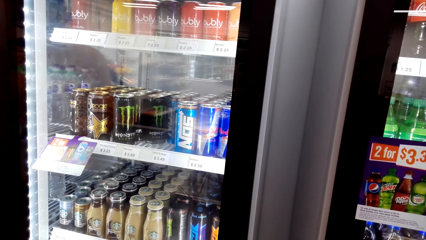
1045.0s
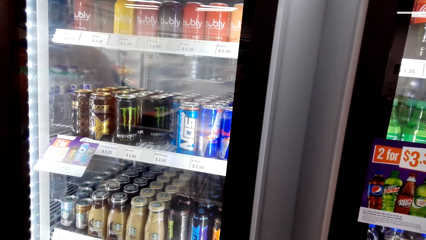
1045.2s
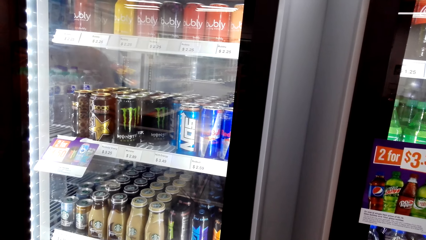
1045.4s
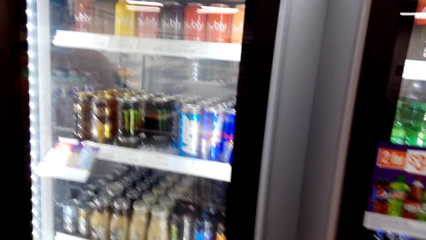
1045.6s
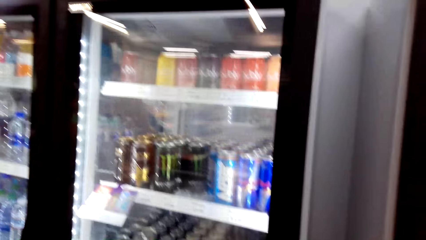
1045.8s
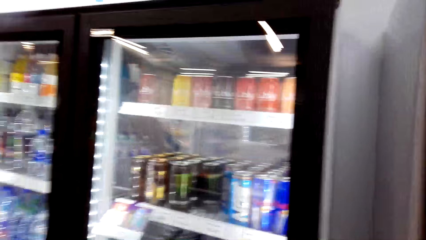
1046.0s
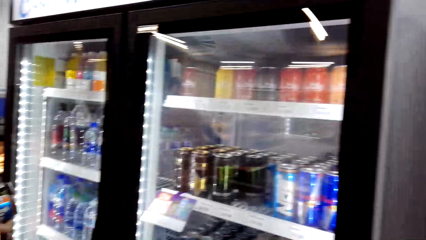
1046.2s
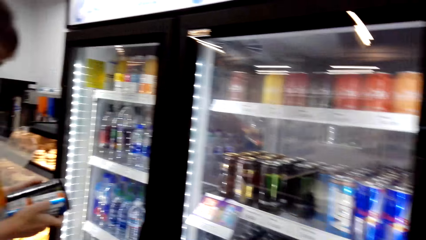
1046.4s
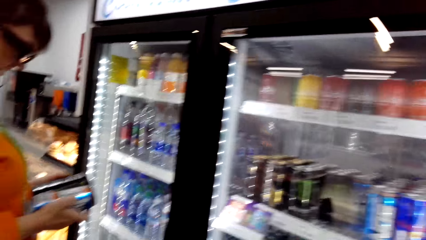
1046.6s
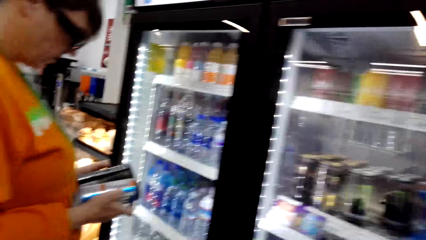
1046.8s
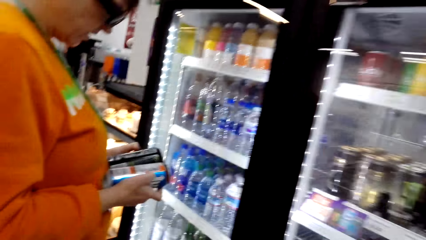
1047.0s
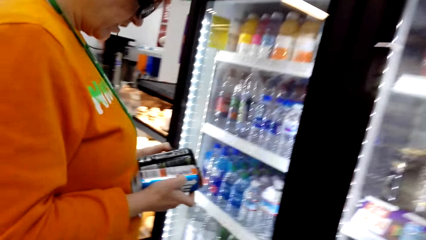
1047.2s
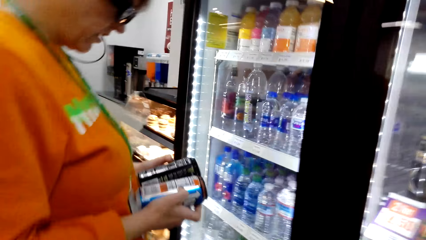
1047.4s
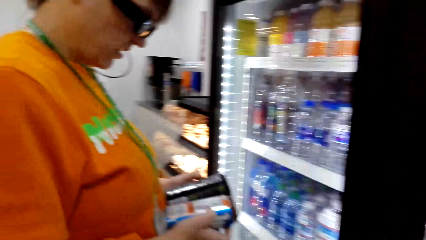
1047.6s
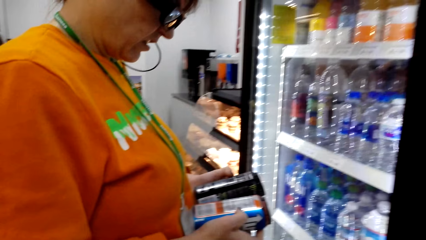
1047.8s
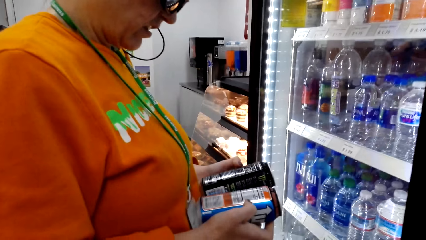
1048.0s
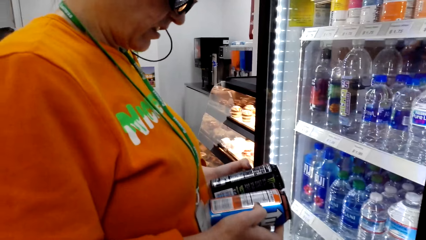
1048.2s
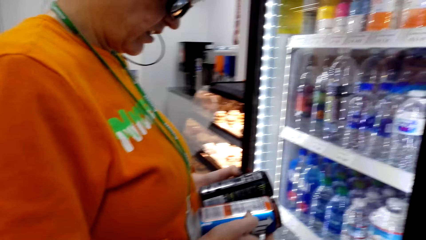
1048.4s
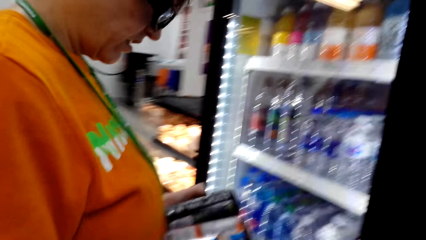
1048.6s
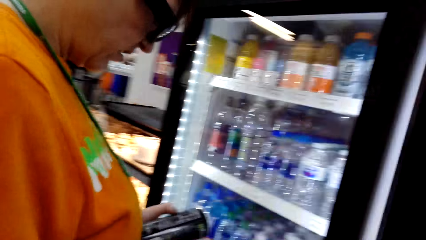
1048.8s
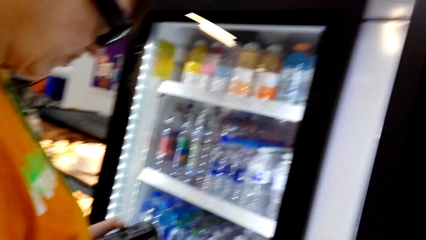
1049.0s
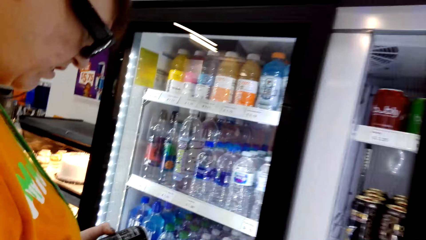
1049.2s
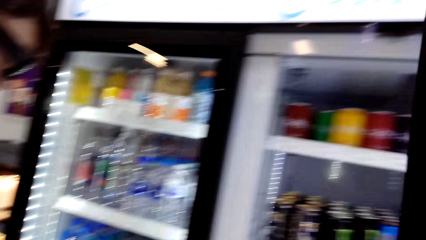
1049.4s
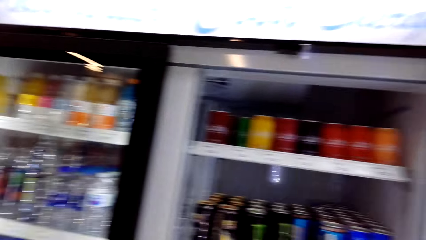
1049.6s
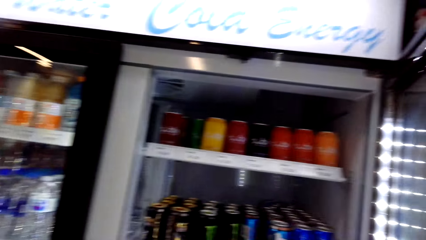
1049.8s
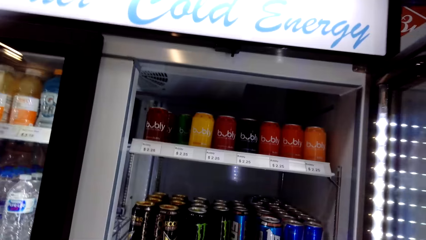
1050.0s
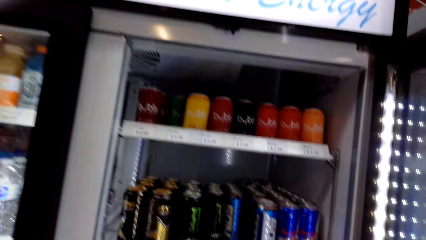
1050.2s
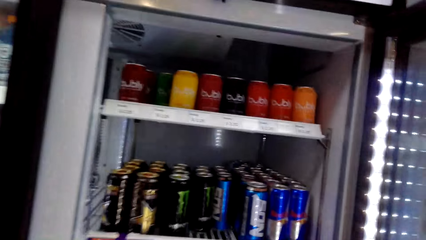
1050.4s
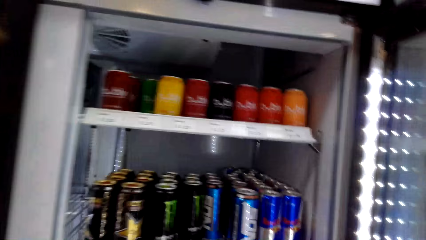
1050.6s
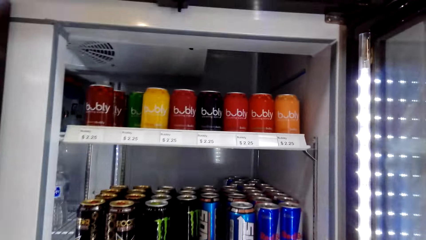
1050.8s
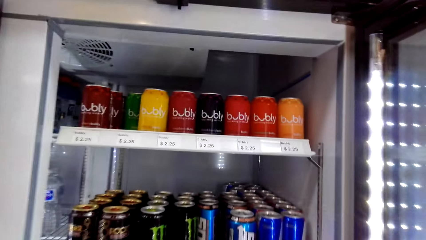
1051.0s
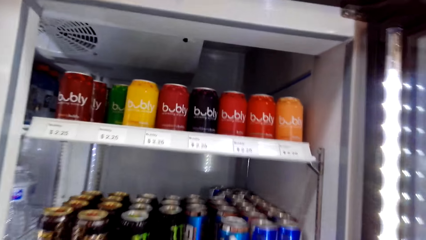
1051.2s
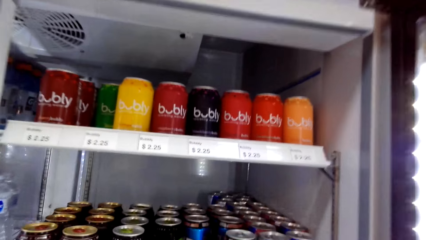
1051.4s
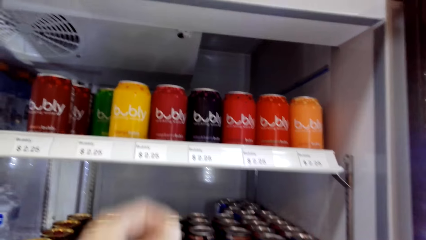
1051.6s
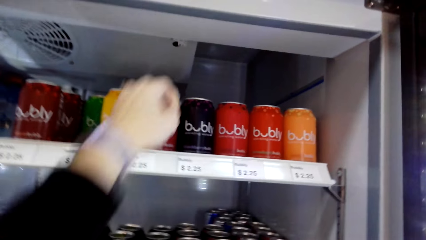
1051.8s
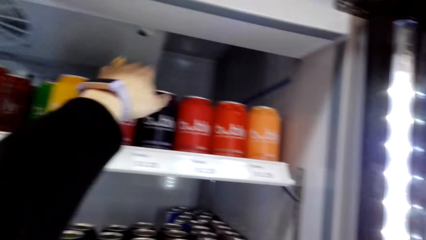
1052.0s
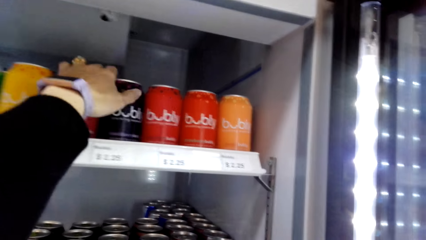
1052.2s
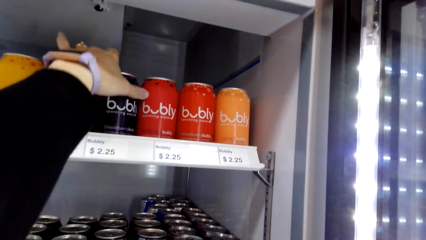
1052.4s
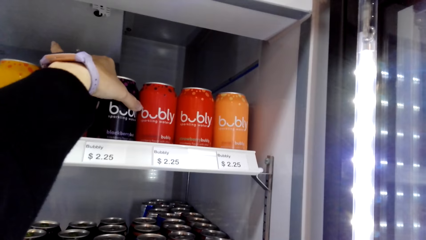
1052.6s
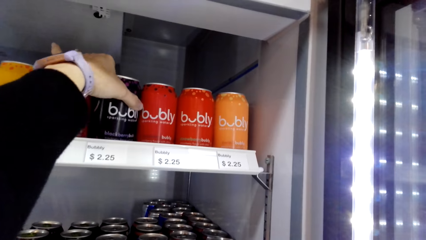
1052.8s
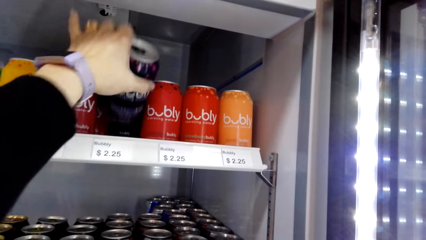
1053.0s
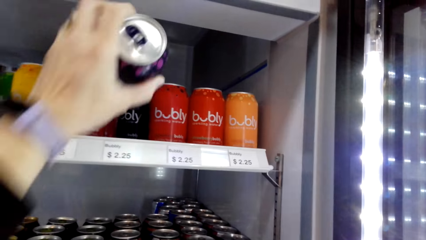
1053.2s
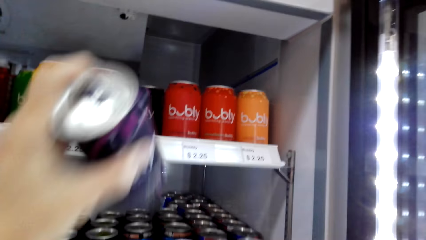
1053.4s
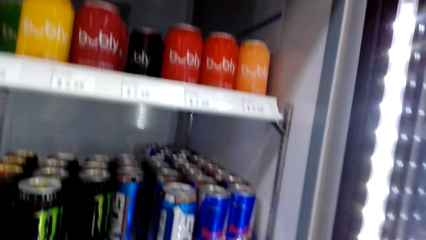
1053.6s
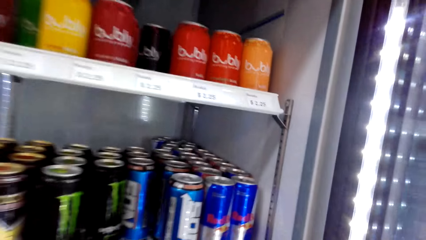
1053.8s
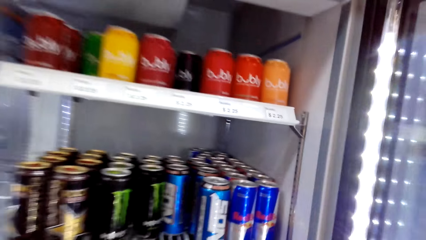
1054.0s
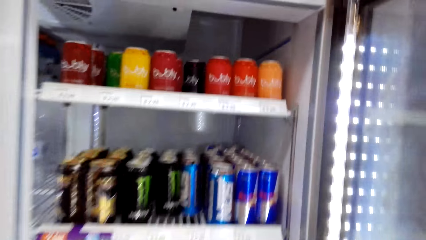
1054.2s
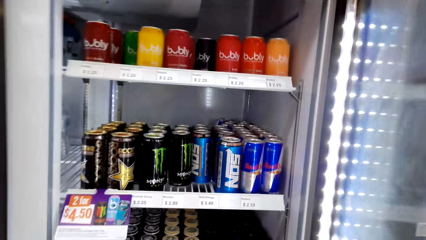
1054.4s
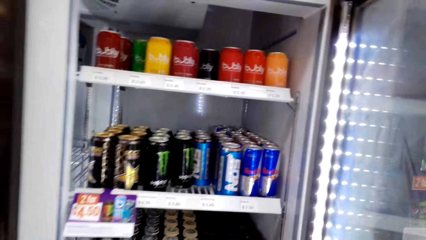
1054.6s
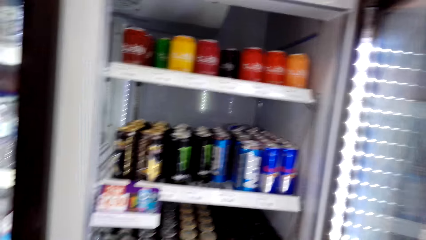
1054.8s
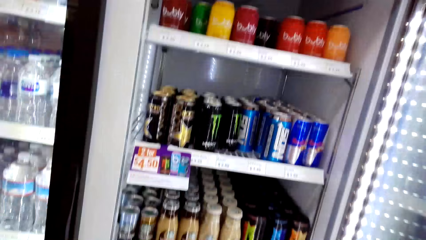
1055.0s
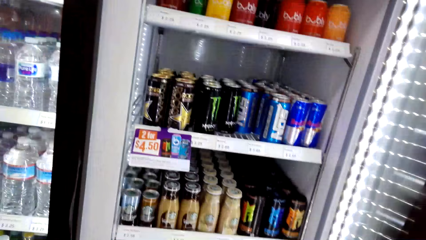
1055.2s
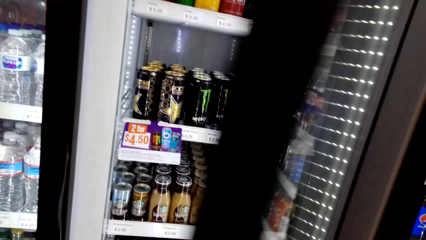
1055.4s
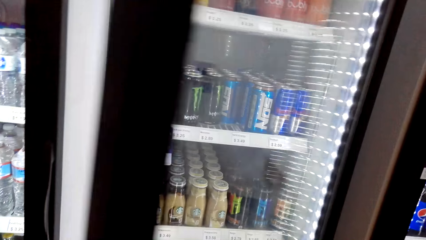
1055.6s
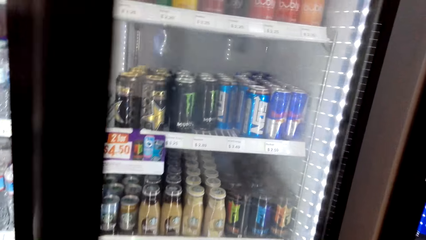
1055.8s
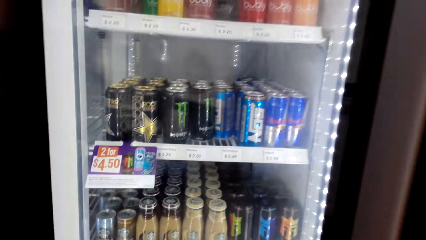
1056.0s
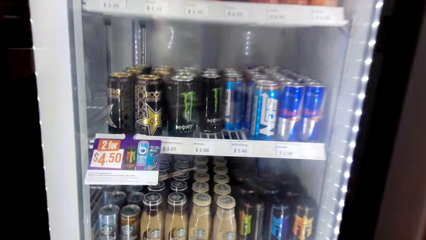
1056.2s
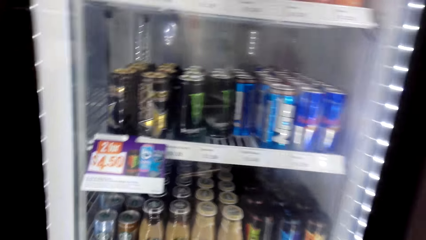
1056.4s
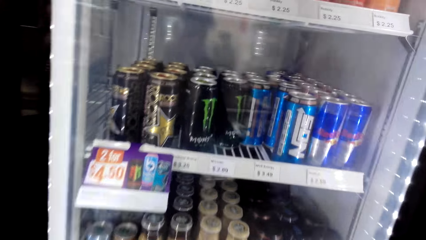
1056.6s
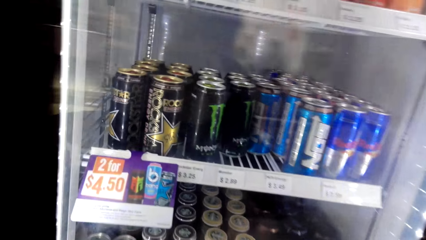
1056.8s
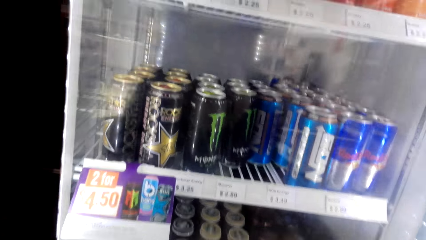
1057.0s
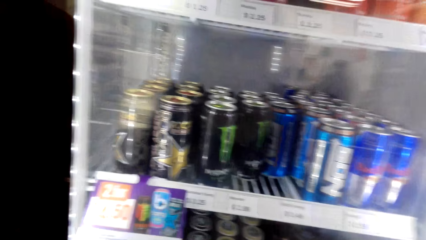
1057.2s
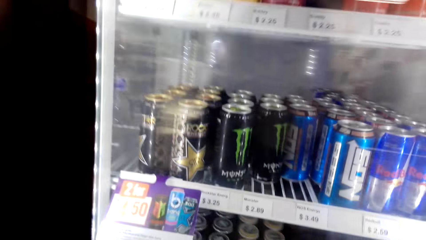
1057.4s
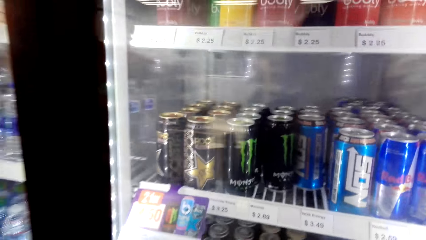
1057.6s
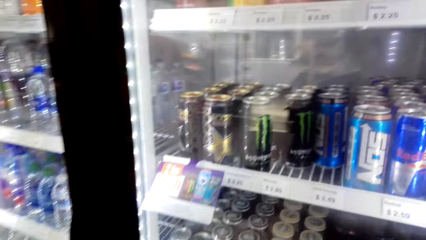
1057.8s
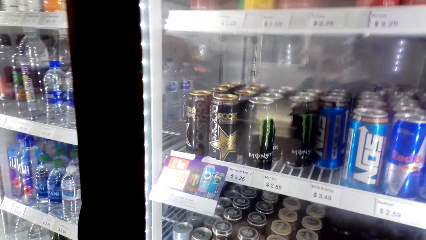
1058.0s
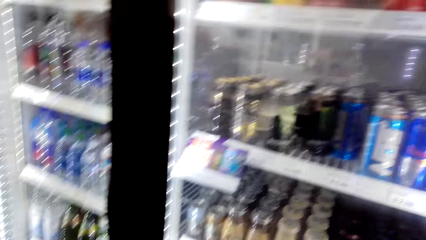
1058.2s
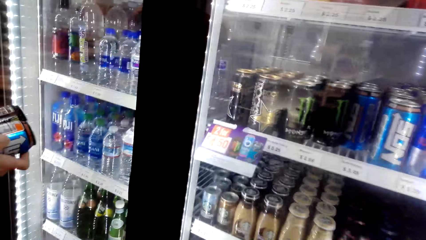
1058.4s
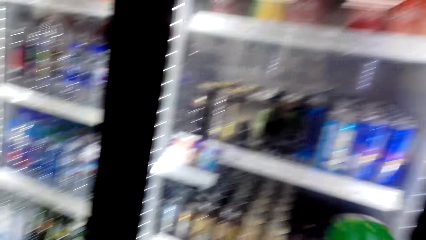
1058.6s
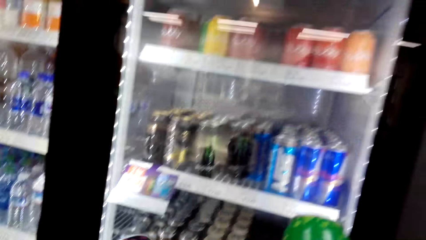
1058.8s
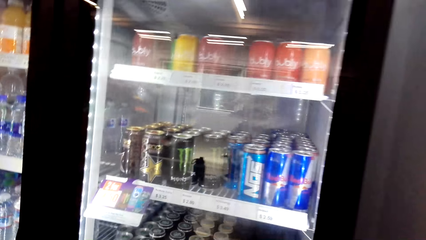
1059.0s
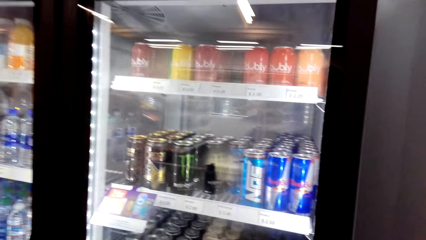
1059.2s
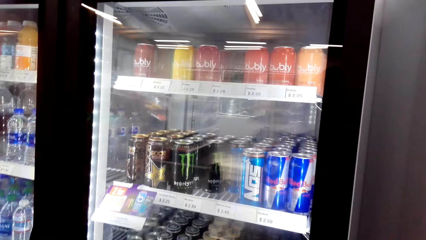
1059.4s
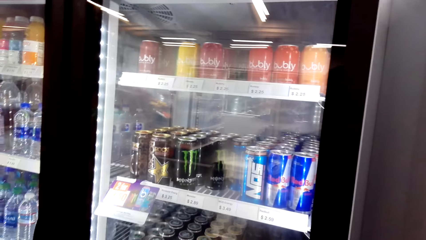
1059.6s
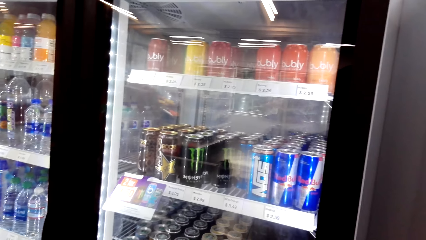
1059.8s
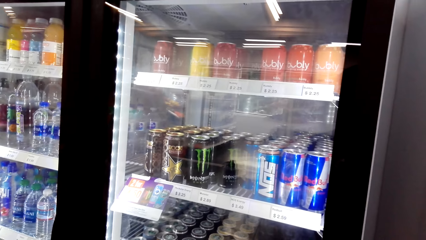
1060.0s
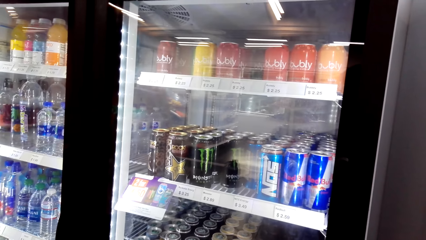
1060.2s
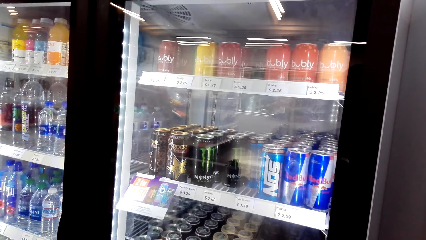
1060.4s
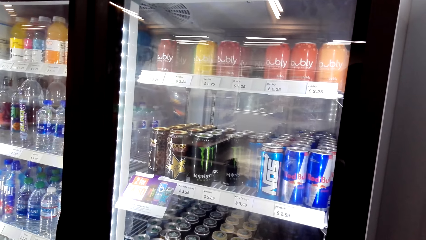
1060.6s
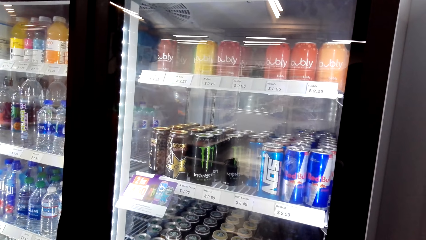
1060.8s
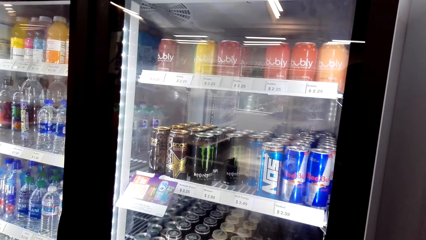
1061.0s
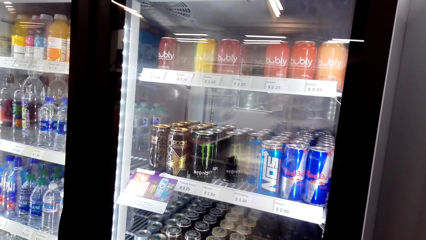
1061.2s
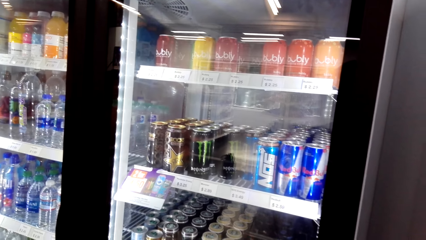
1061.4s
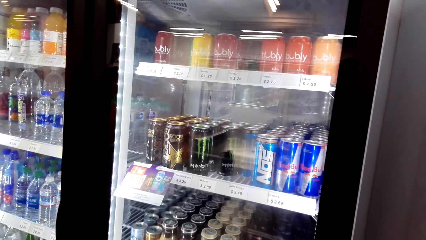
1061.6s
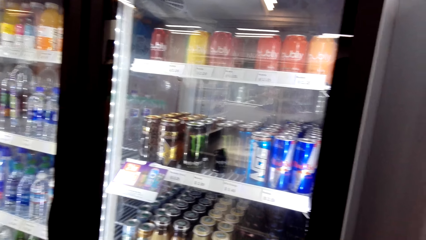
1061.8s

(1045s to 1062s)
A woman stands on the floor. The camera wearer opens the fridge. They stand on the floor. They pick a can of Bubly energy drink in the fridge. They stand on the floor. They close the fridge.
